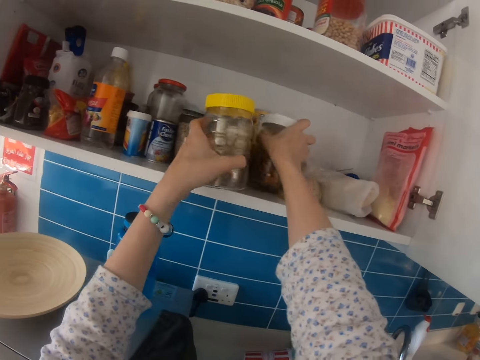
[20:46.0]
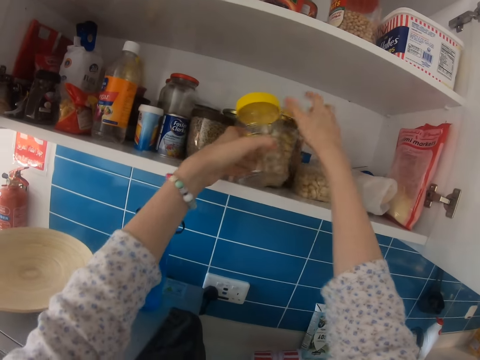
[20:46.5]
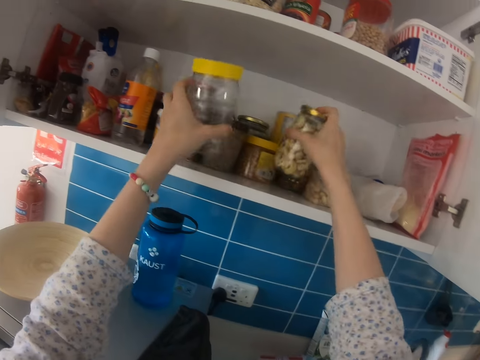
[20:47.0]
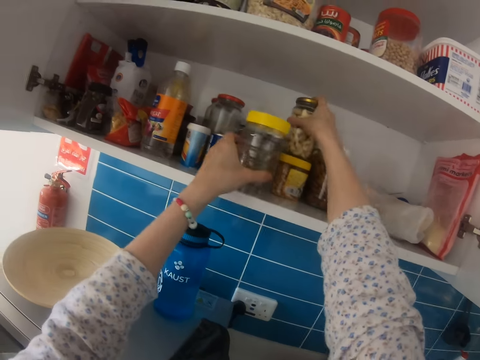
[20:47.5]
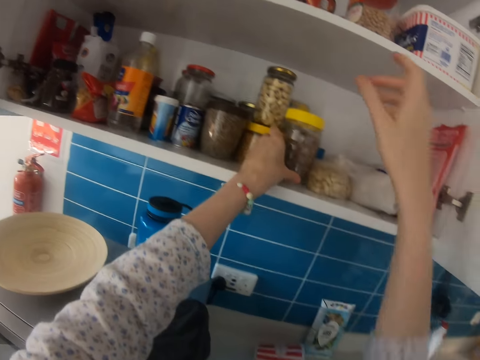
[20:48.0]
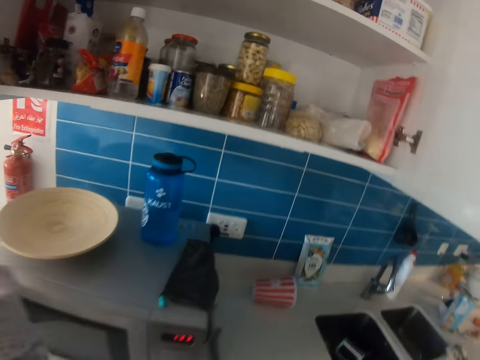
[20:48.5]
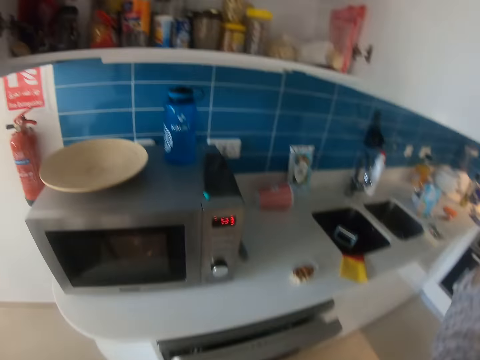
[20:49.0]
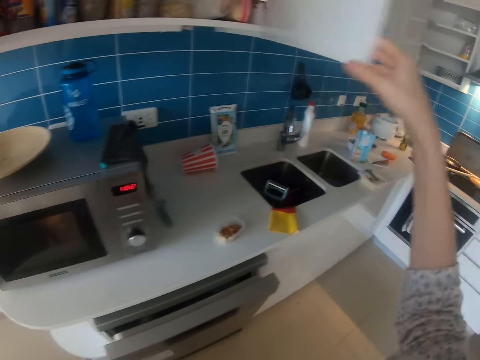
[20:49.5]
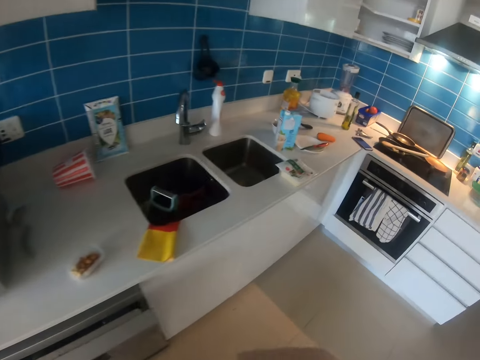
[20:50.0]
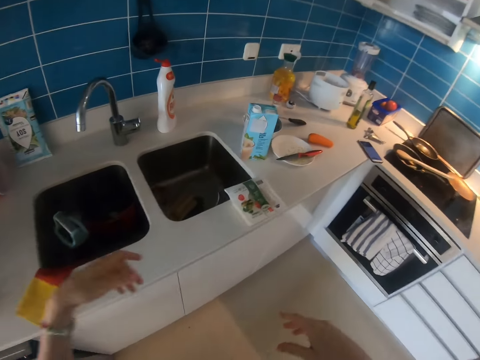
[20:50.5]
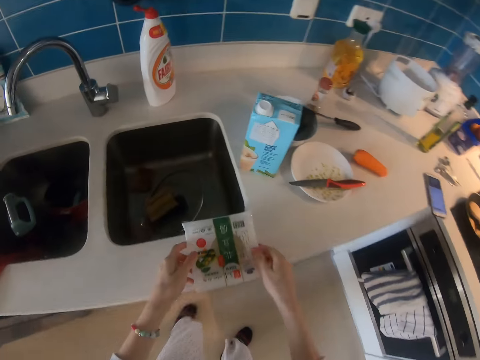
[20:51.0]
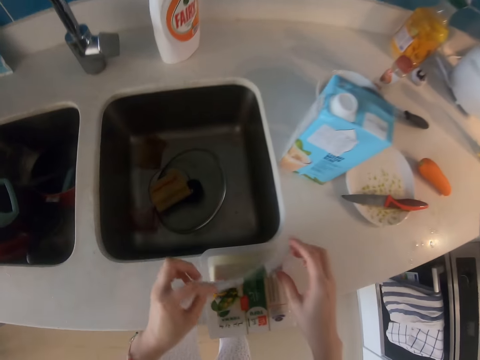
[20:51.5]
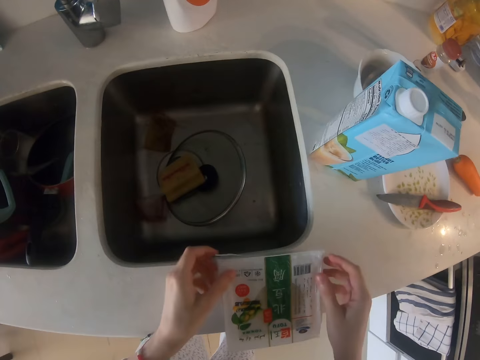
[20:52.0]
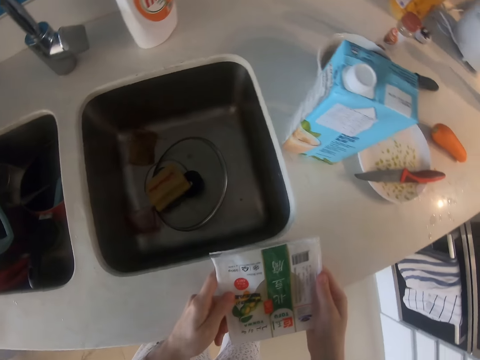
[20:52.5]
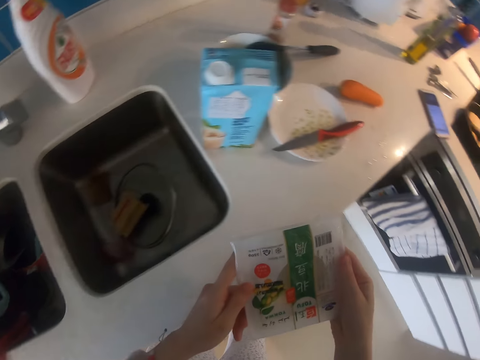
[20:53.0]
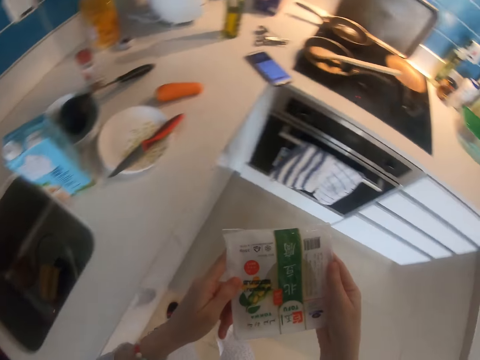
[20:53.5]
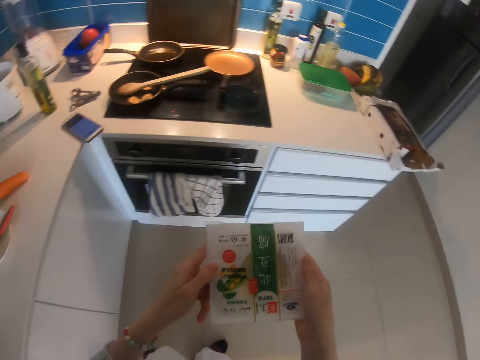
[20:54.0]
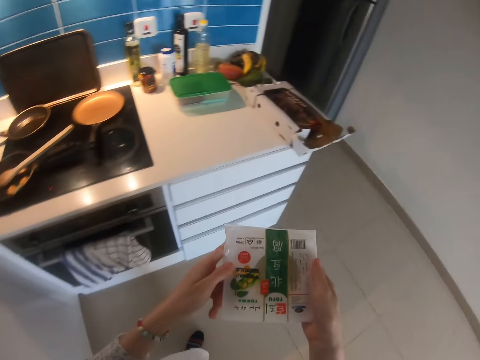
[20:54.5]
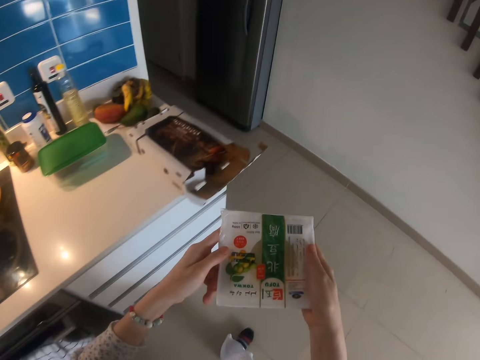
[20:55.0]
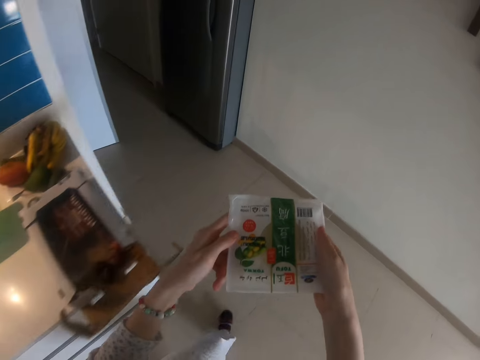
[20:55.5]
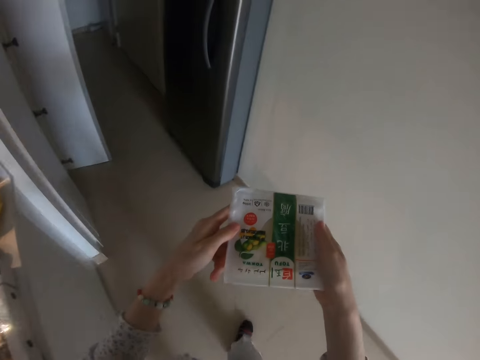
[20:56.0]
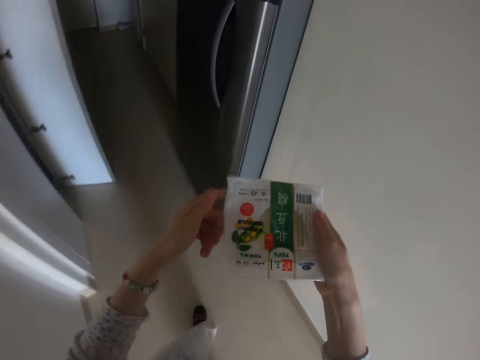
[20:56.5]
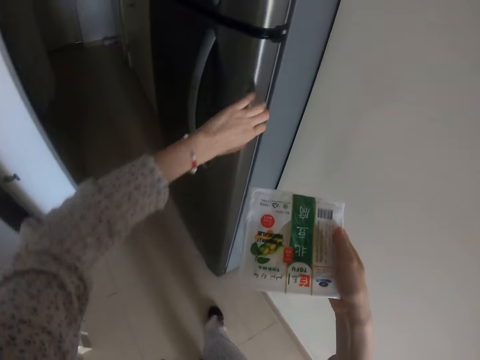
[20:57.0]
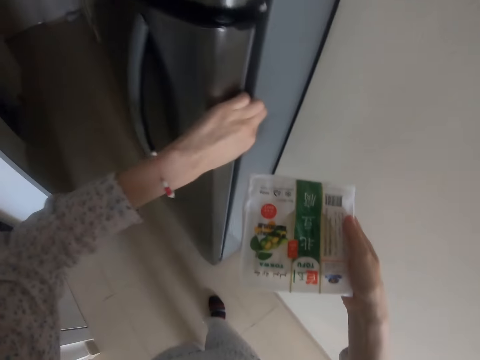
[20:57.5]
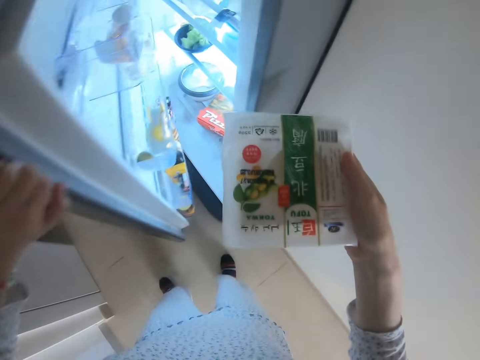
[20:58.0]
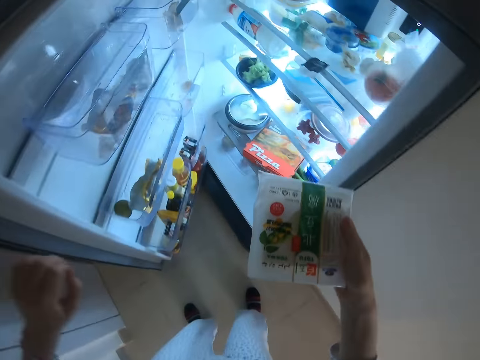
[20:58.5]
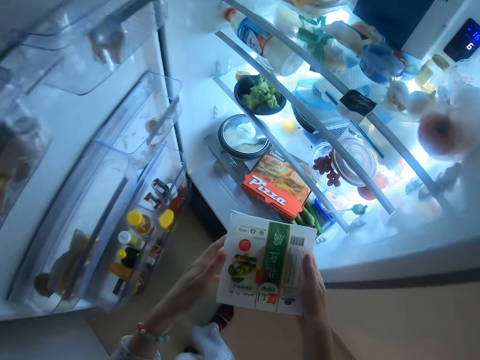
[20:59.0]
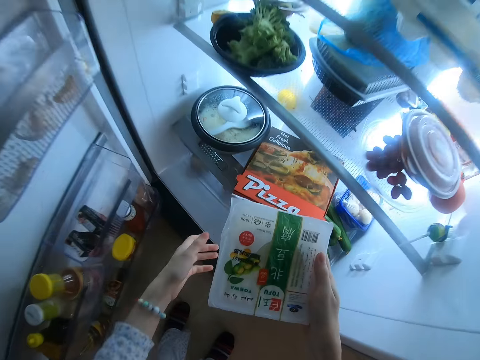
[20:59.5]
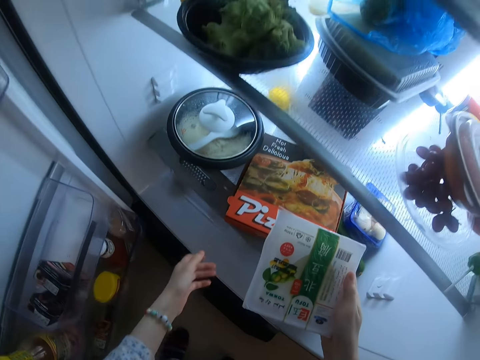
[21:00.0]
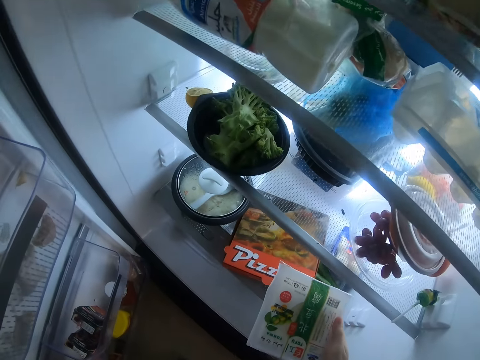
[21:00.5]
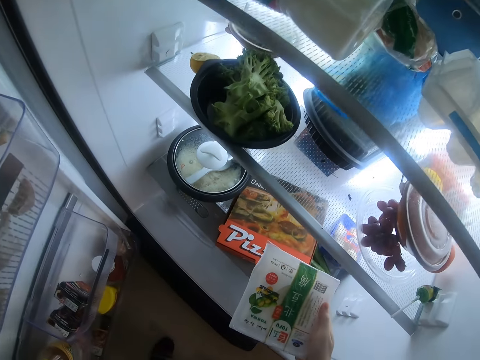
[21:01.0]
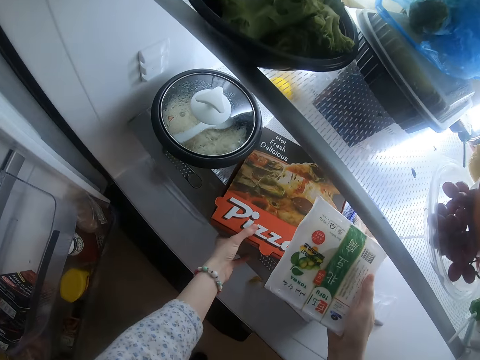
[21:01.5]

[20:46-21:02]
The camera wearer picks the container. They put the container on top of the other containers. They move the container. They arrange tins. They close the cabinet doors. They step forward. They pick the container. They step forward. They open the fridge. They squat. They pick the pizza box.

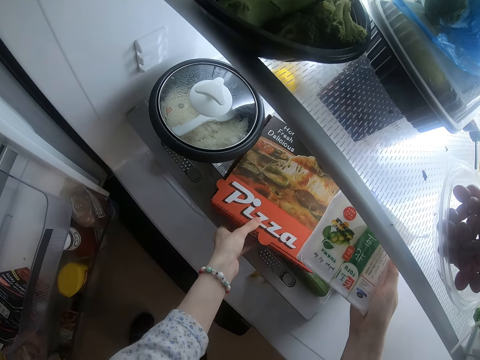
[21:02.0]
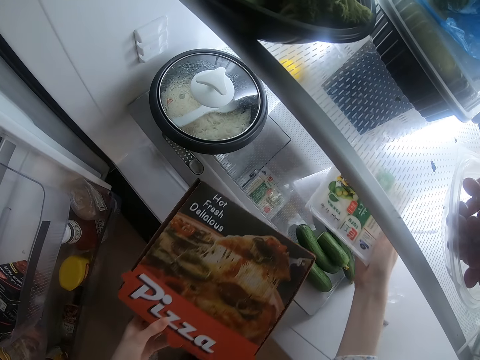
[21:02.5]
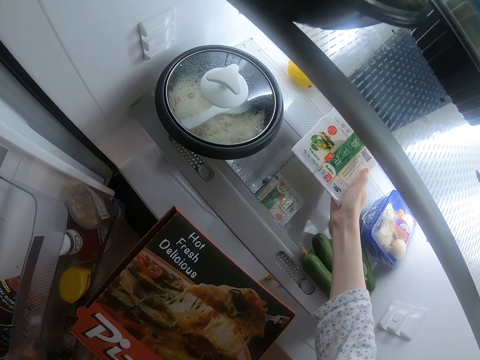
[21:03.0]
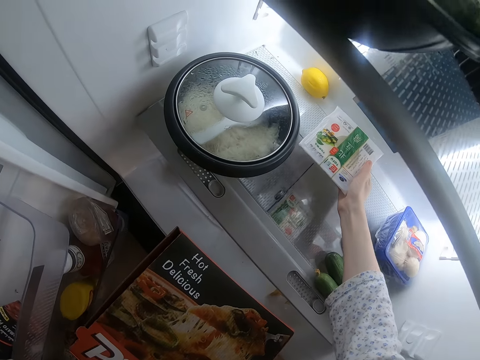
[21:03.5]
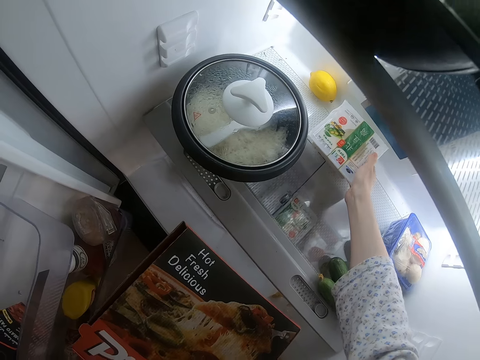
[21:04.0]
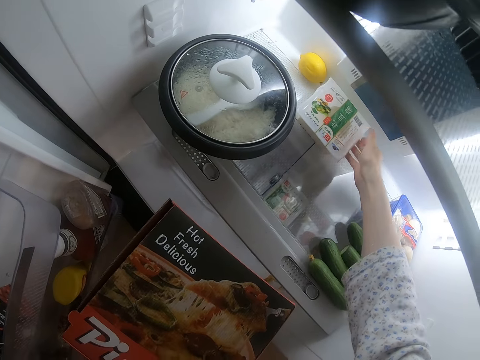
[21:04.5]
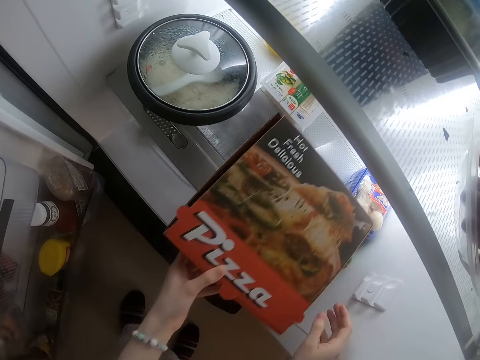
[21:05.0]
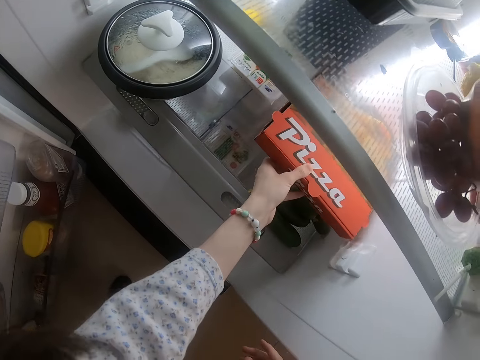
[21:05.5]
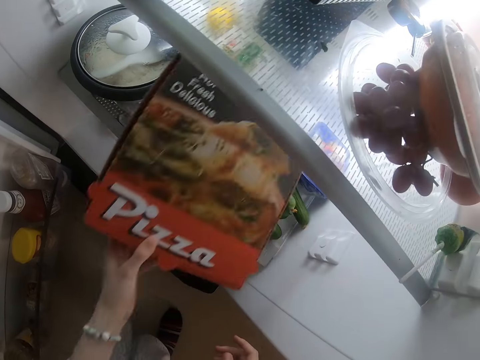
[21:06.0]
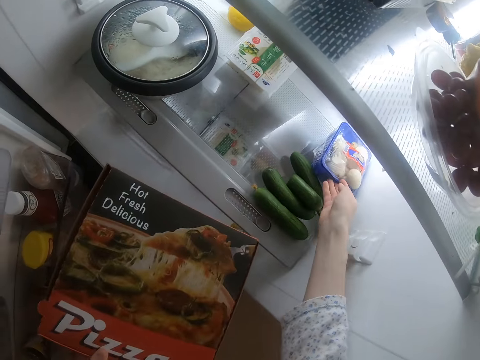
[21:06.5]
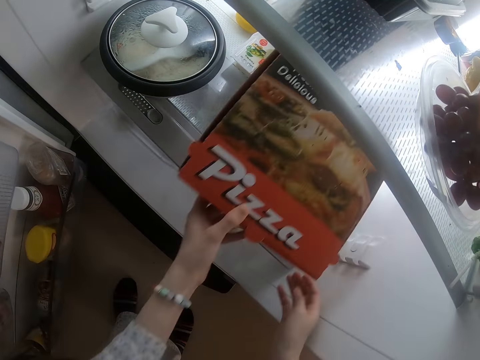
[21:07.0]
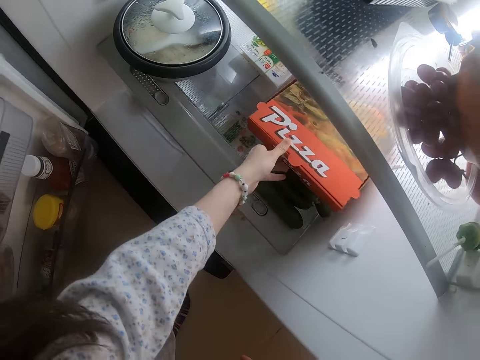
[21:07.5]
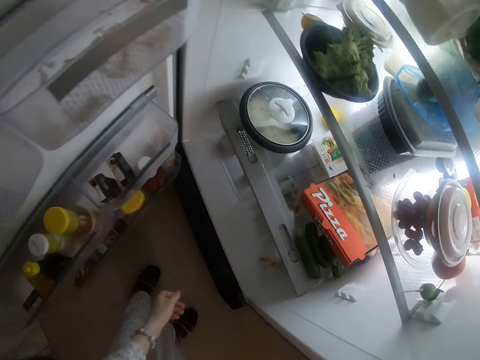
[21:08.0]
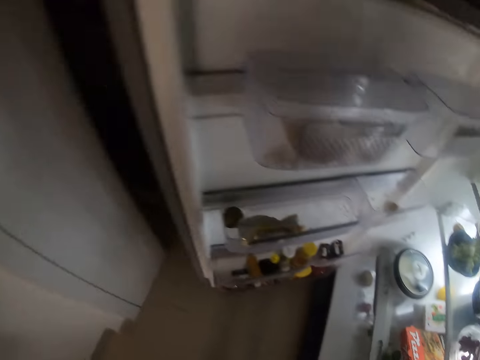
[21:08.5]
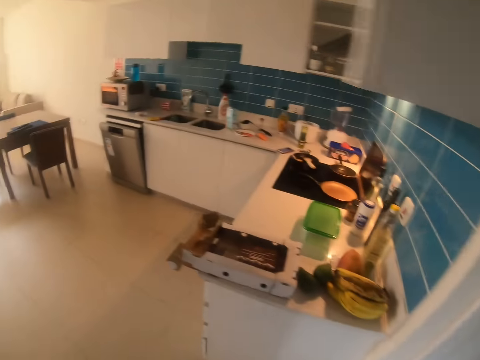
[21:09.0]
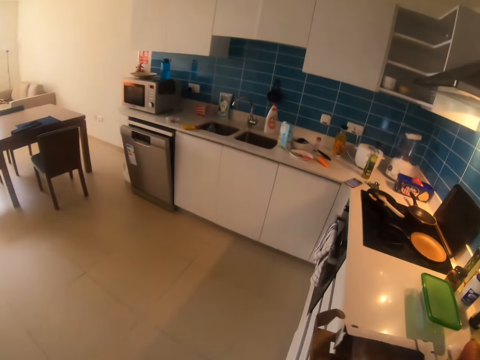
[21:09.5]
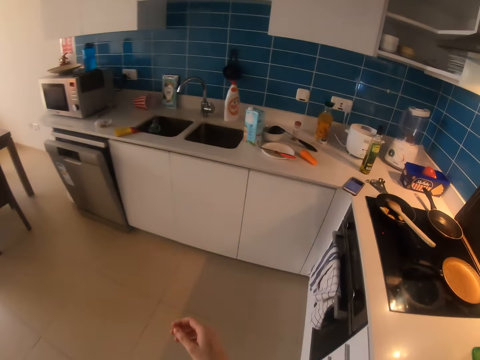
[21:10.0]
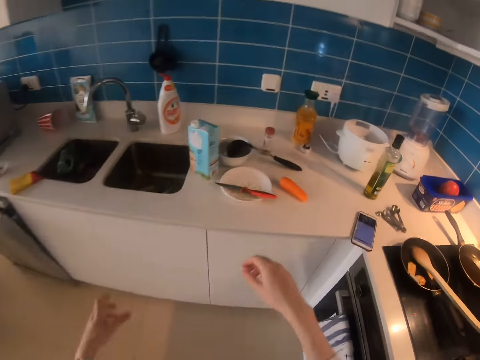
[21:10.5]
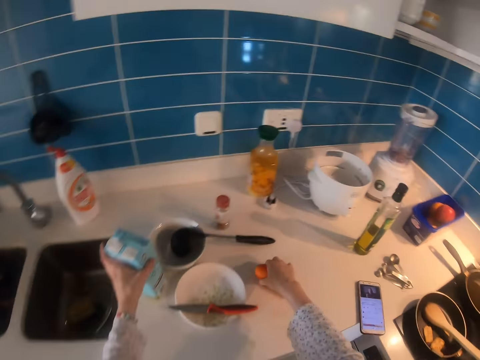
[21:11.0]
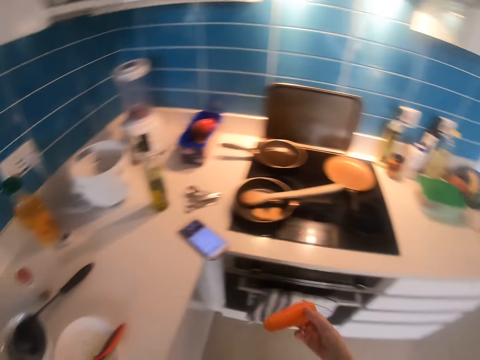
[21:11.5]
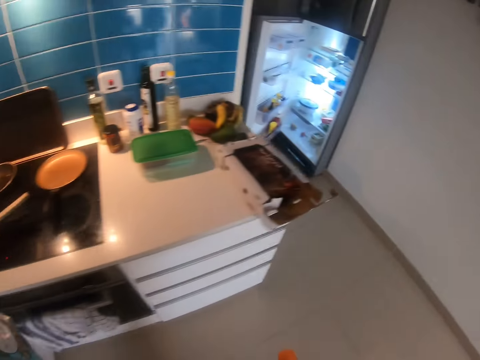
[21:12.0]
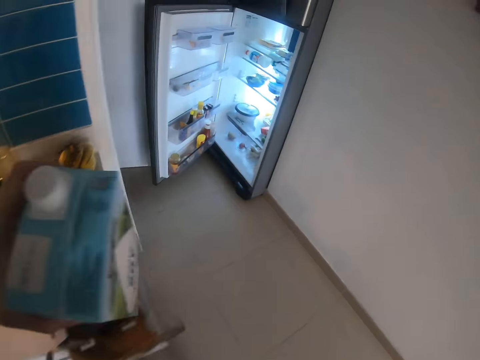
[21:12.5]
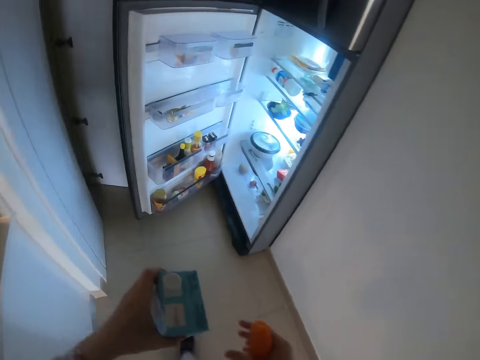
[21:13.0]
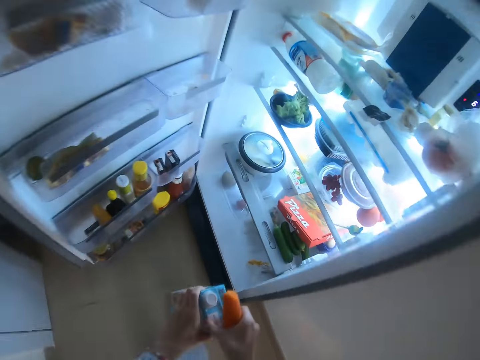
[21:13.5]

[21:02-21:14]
The camera wearer puts the container in the fridge. They move the container. They put the pizza box in the fridge. They step forward. They pick the carrot. They pick the milk packet from the table. They step forward.
